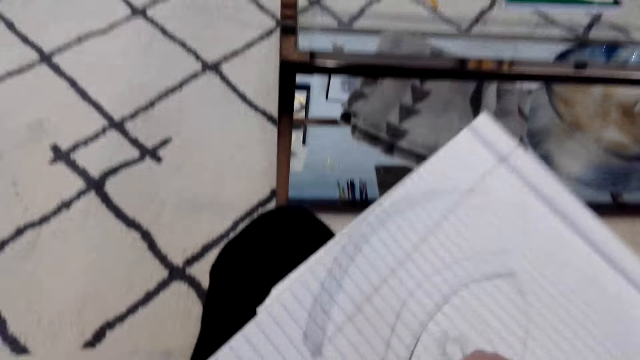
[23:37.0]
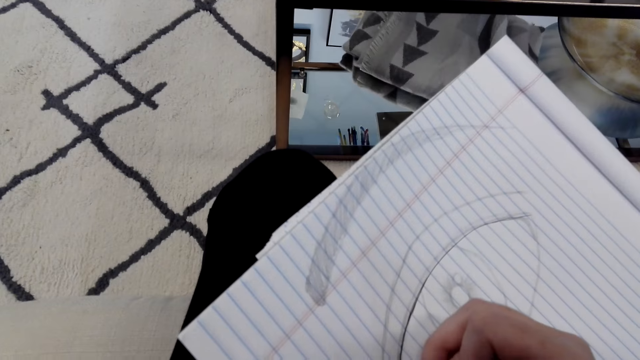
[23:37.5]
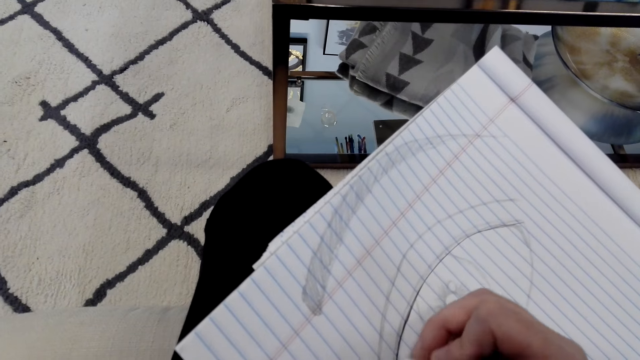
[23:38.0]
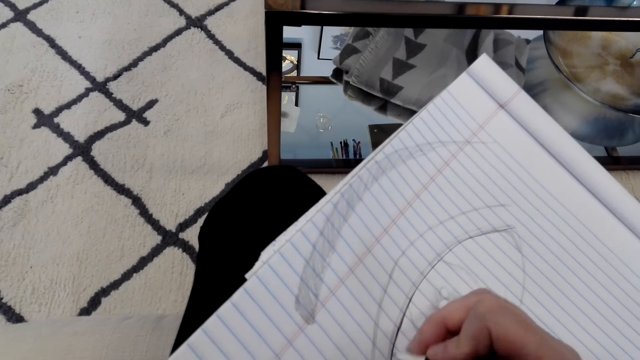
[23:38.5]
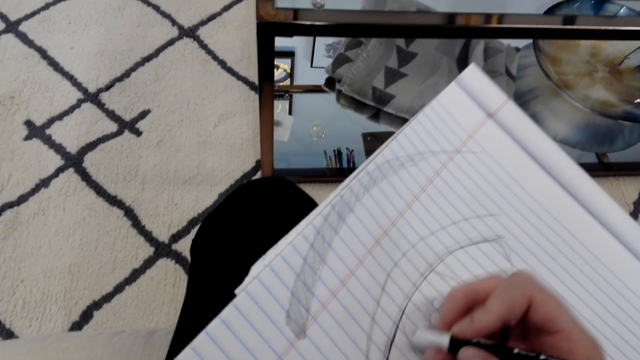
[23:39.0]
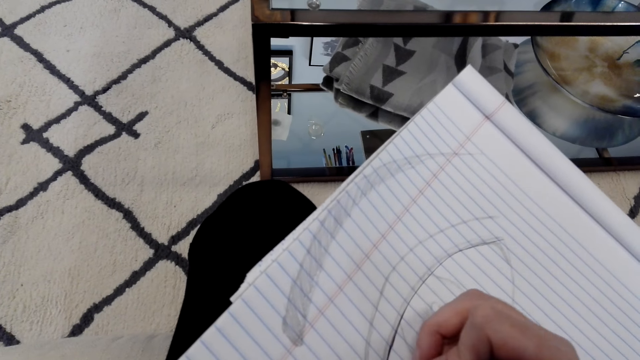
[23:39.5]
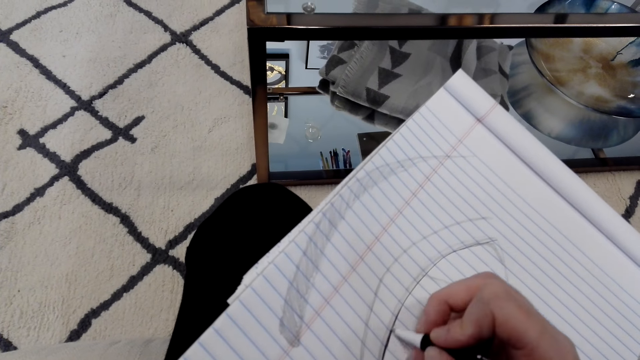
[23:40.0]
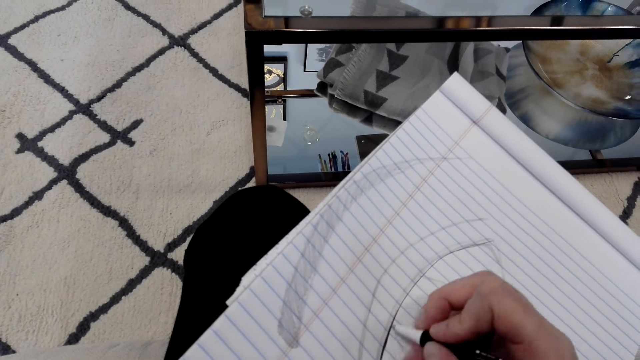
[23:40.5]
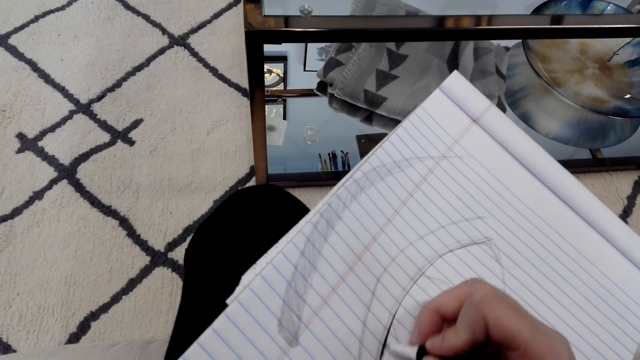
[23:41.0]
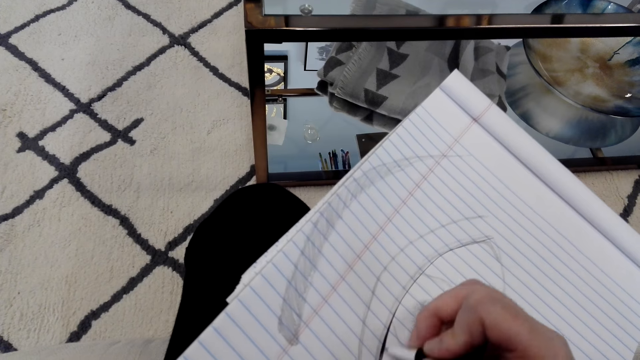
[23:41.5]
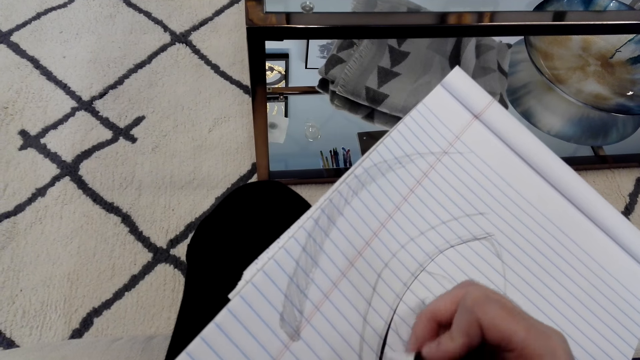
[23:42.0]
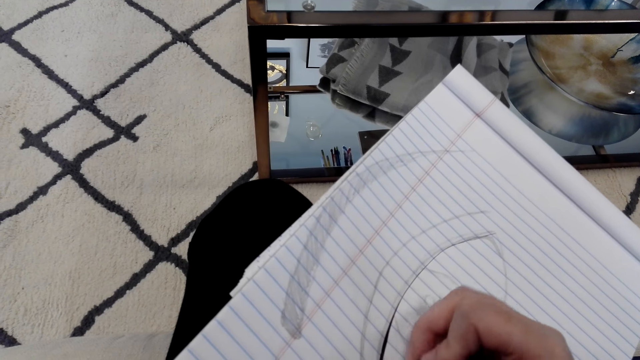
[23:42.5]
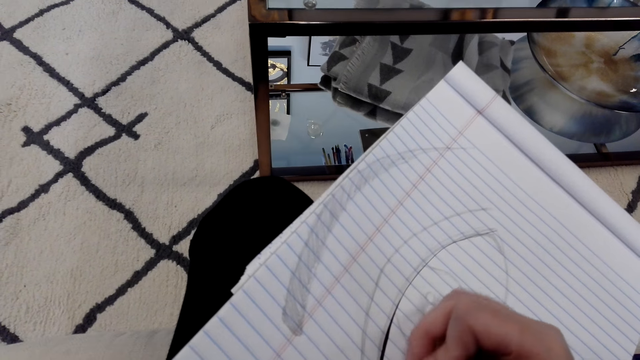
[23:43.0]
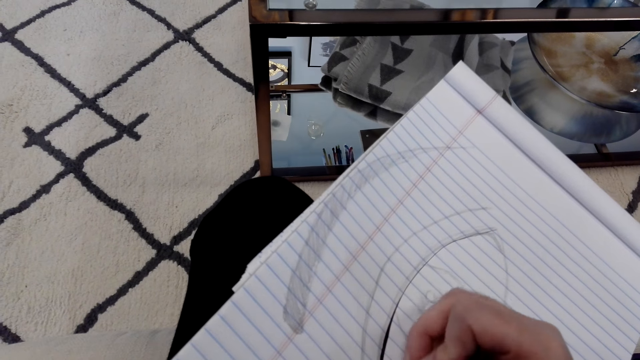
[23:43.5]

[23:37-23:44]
The camera wearer draws on a book with a pencil.

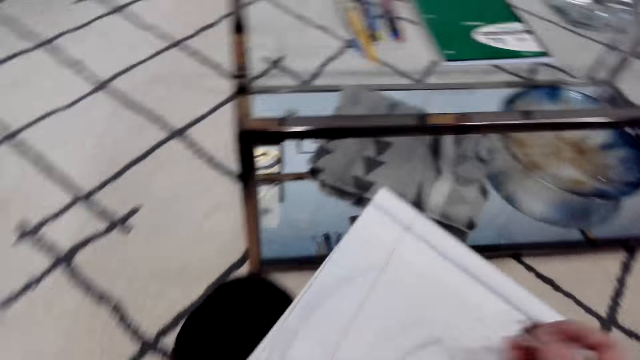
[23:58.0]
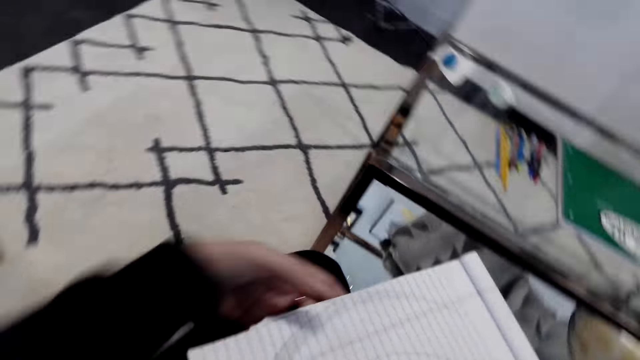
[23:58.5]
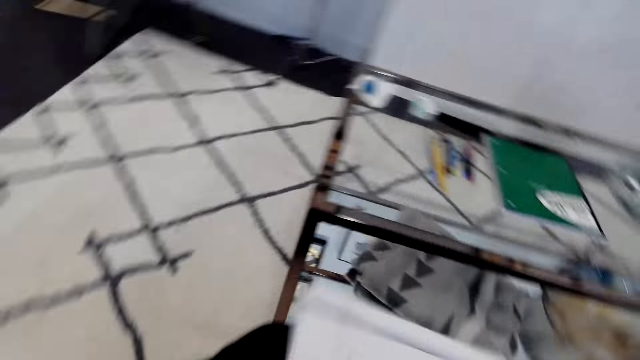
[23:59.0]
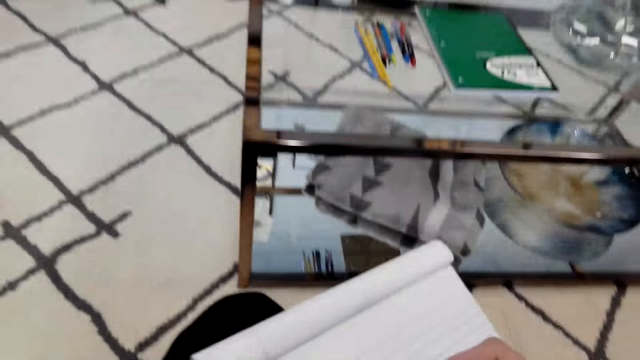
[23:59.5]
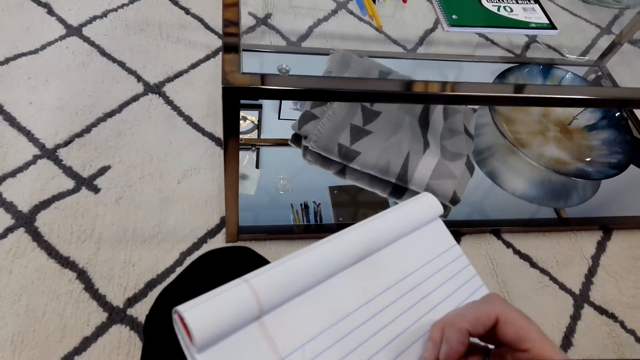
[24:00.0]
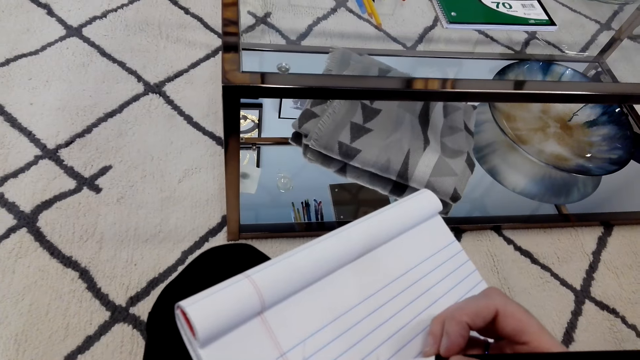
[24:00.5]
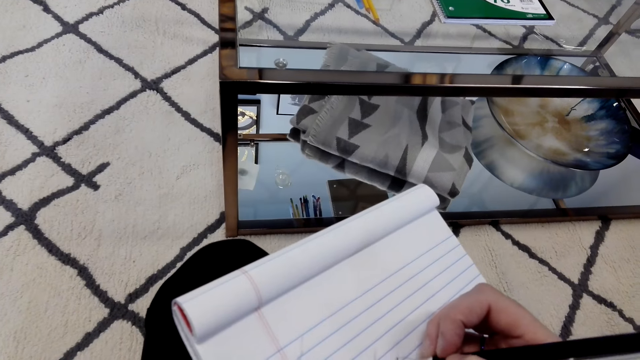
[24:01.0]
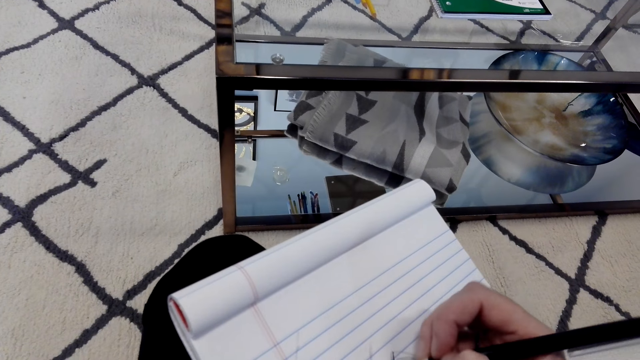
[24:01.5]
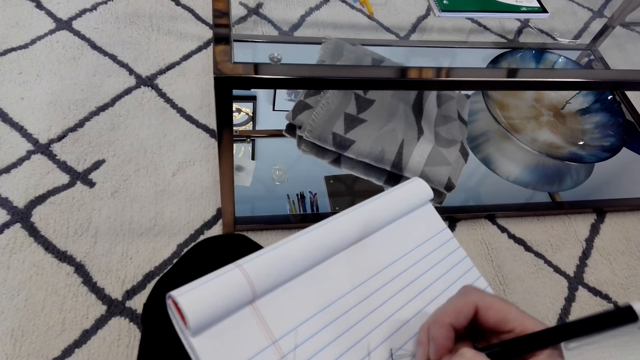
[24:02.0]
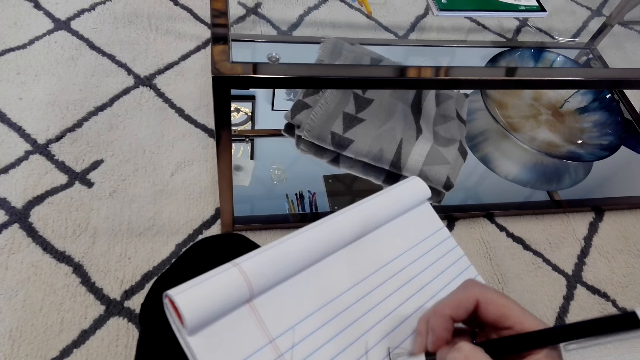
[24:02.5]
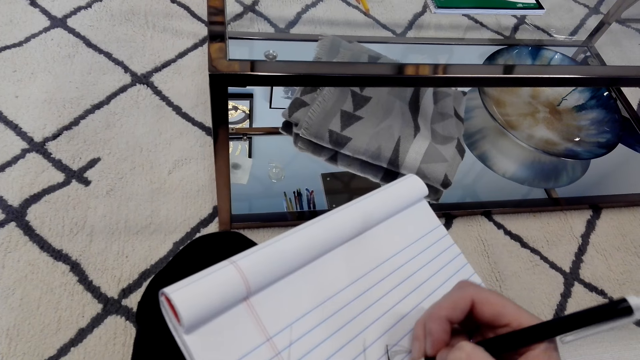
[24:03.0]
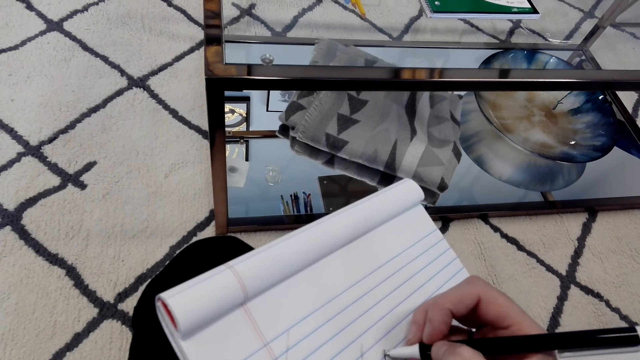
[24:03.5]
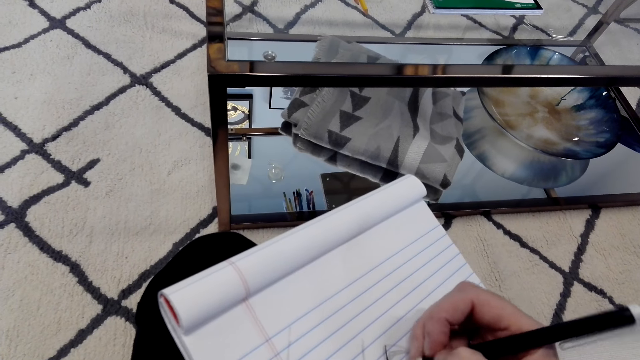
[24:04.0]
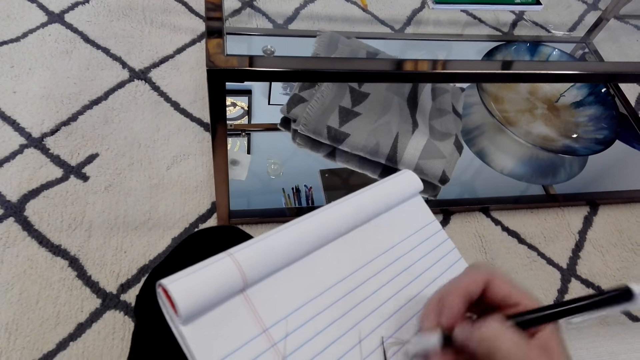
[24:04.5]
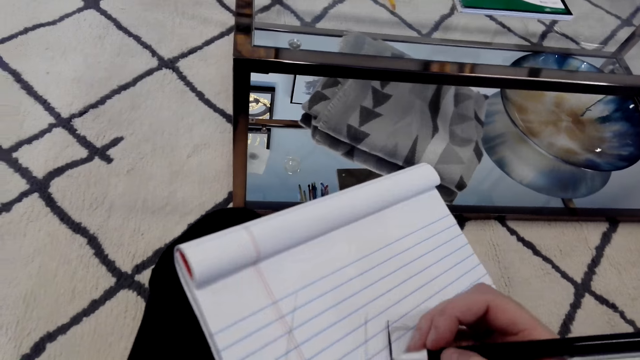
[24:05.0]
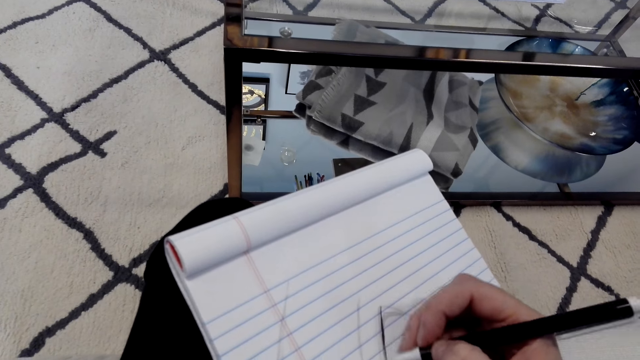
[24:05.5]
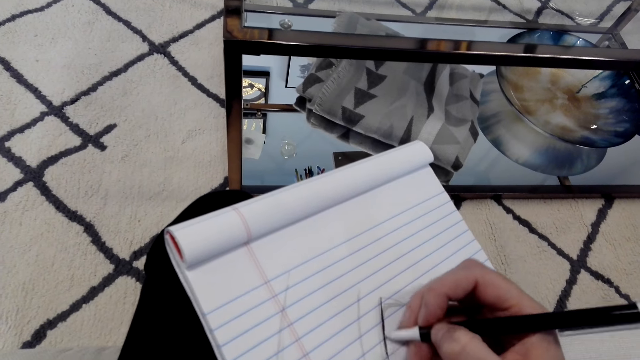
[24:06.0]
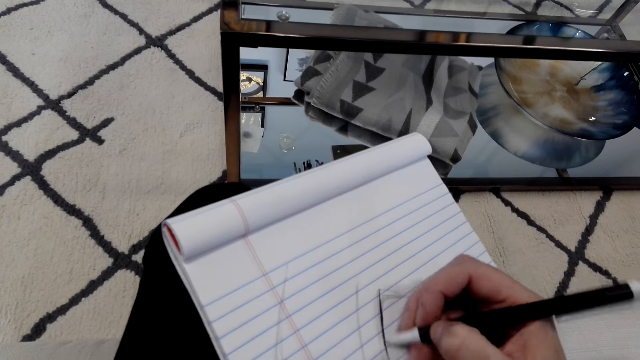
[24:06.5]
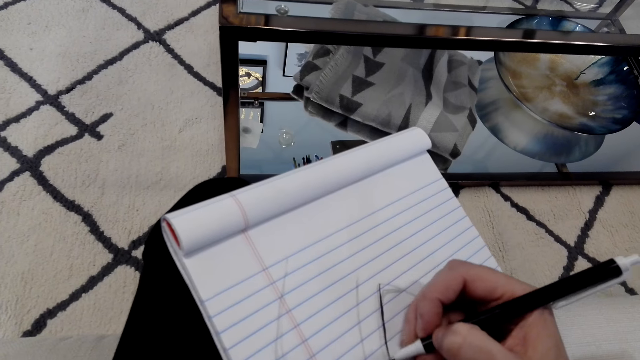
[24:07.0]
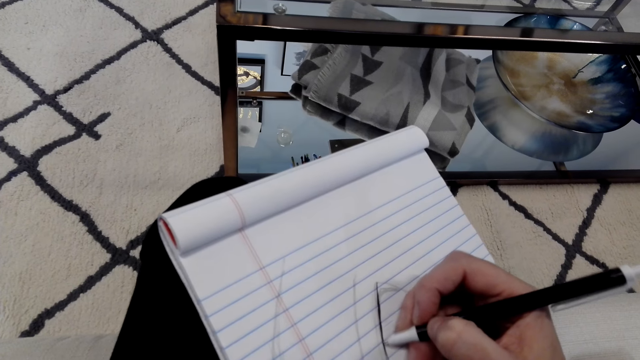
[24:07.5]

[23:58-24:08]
The camera wearer turns the drawing book. They draw on the book with a pencil.

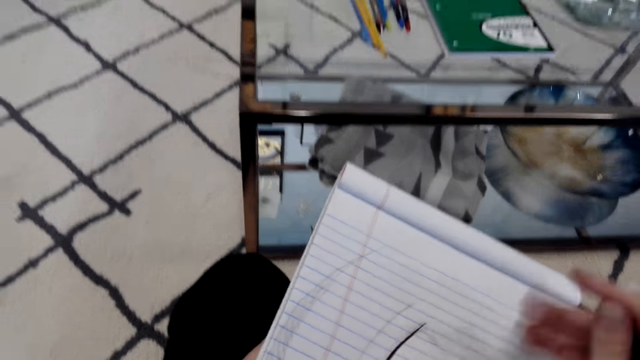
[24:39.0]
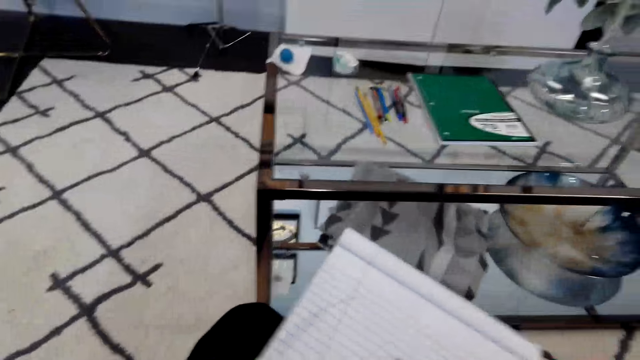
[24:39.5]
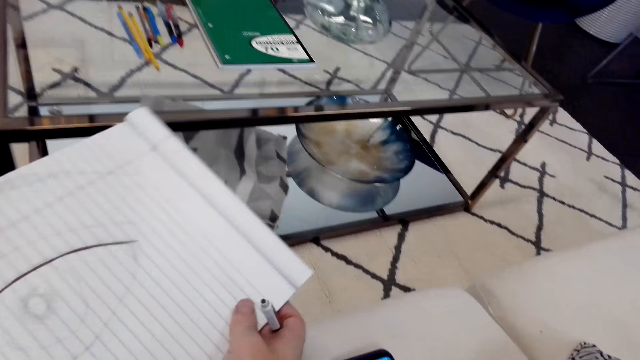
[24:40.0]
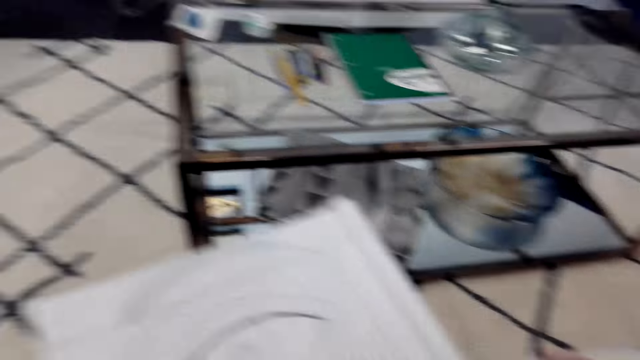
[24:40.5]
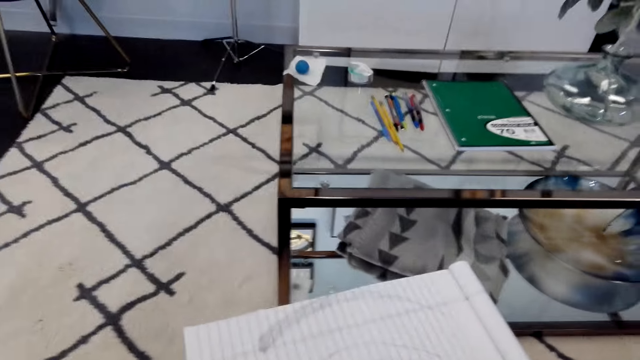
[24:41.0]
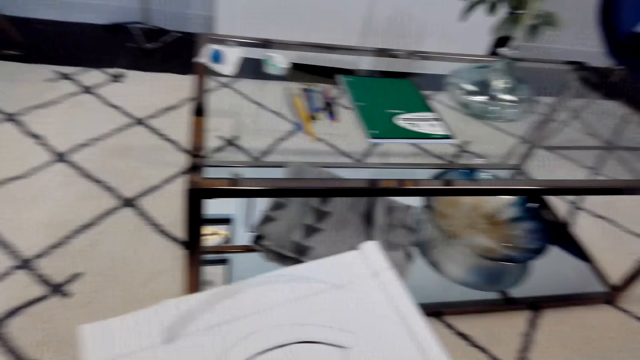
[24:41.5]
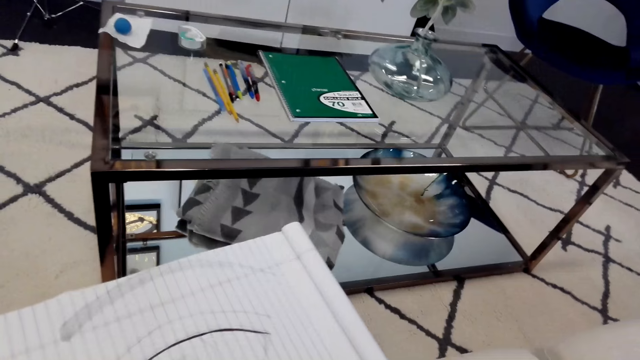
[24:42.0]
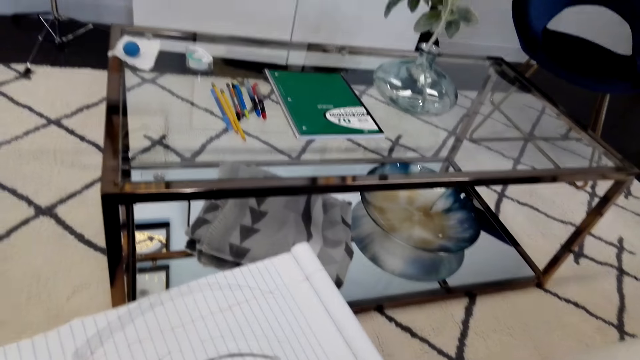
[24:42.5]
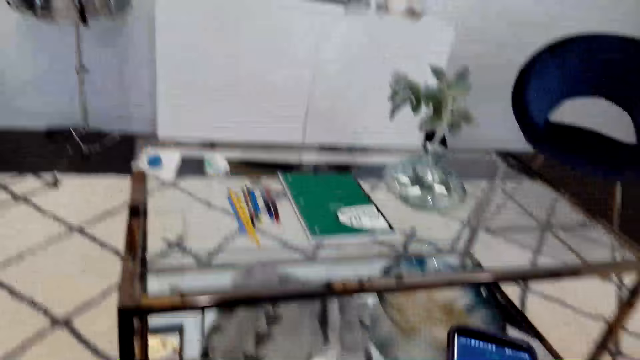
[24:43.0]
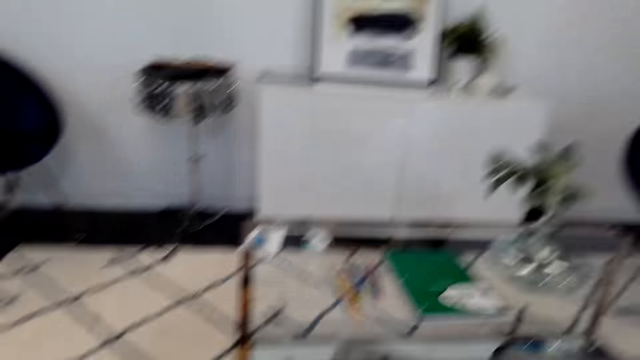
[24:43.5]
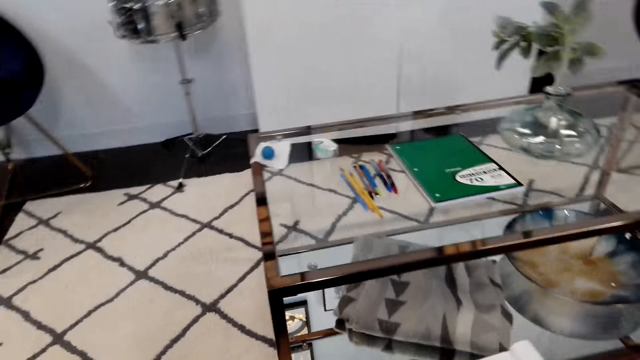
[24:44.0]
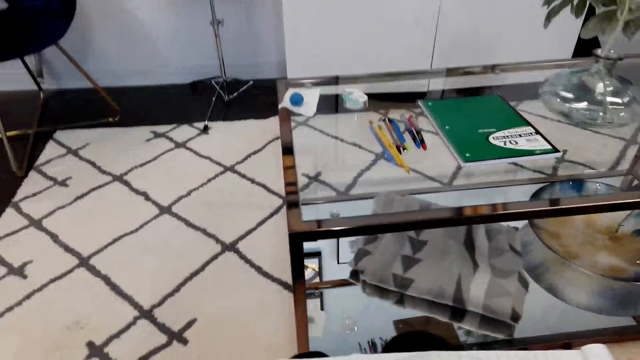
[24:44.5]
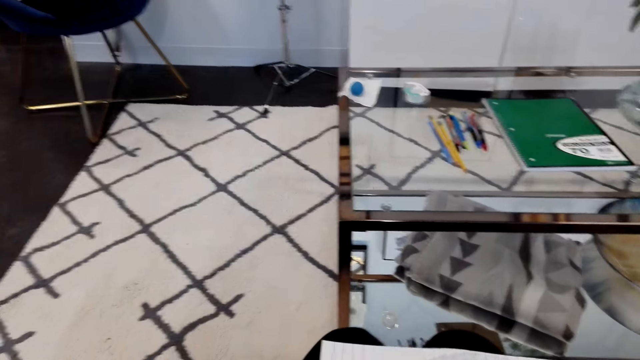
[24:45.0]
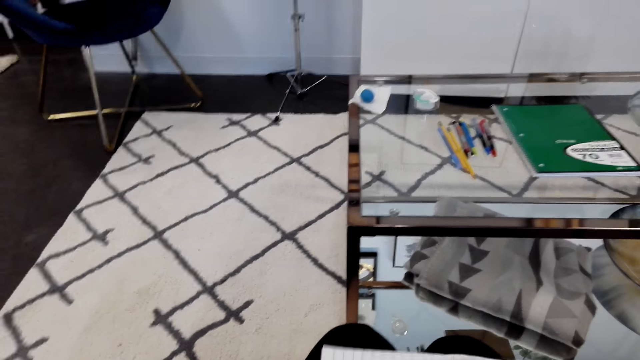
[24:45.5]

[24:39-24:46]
The camera wearer turns the drawing book. They stare around. They draw on the piece of paper. He picks up his phone.
